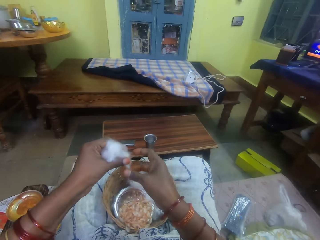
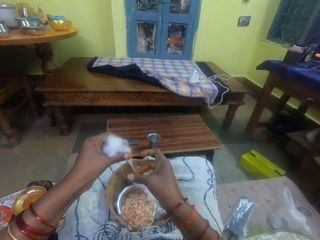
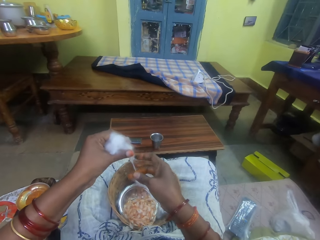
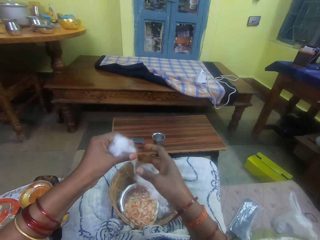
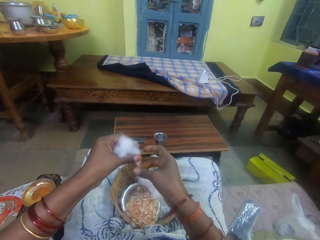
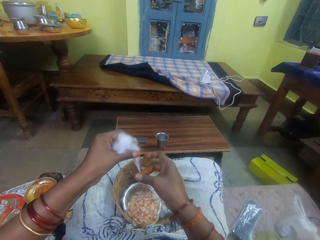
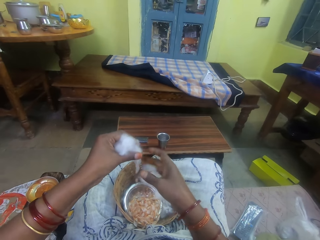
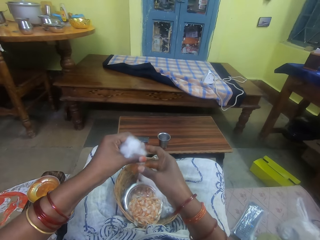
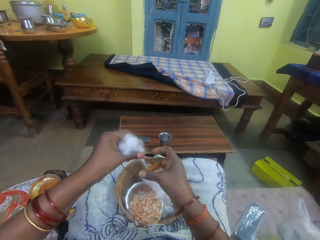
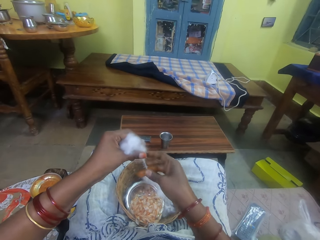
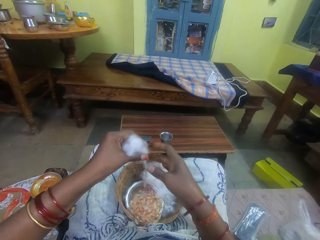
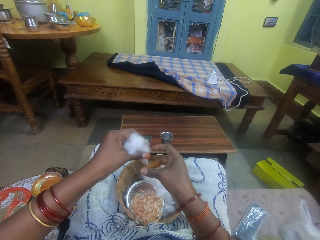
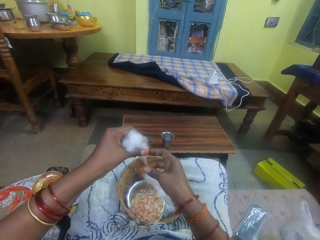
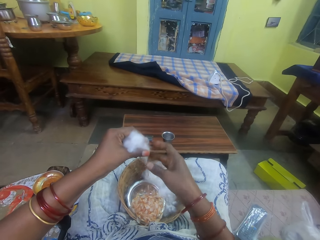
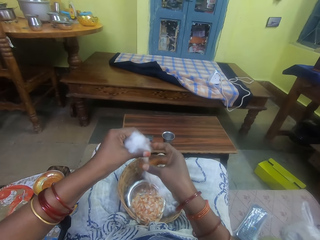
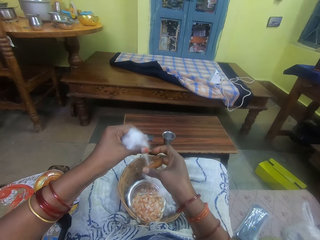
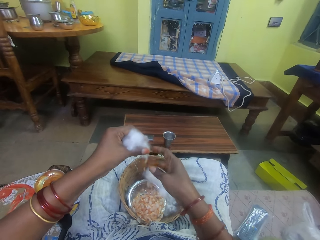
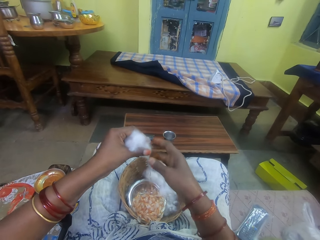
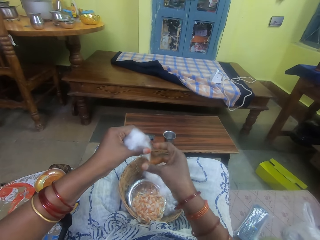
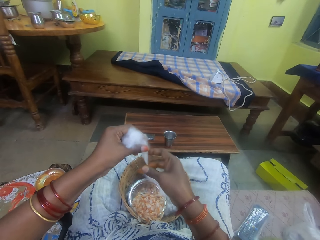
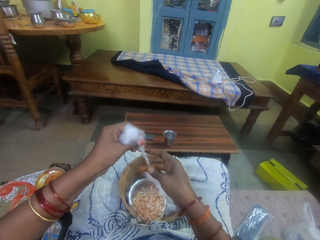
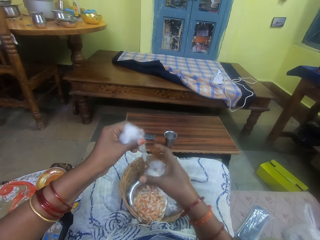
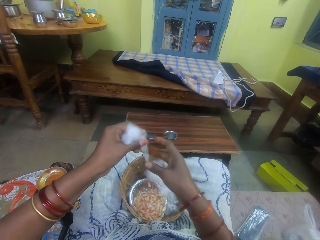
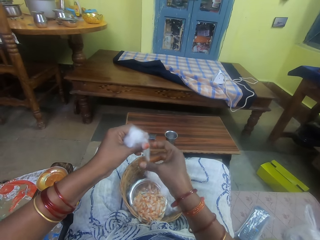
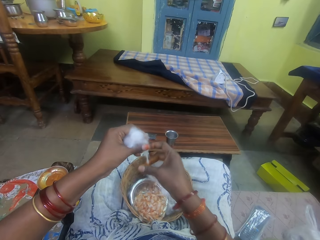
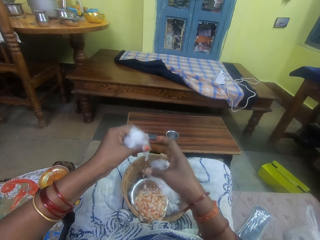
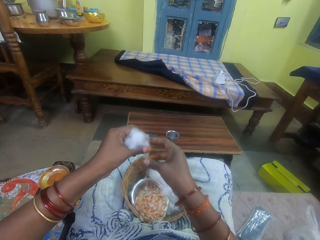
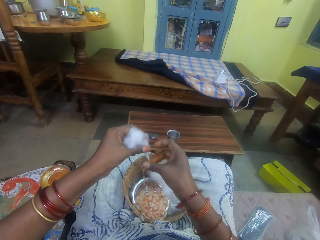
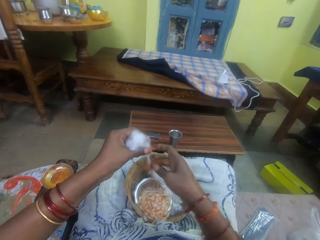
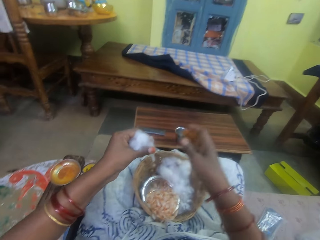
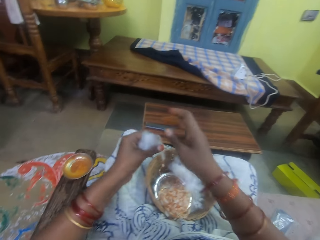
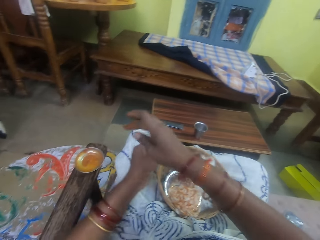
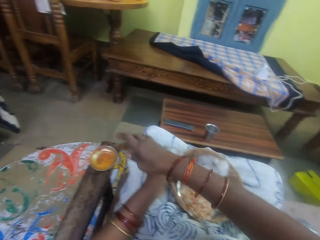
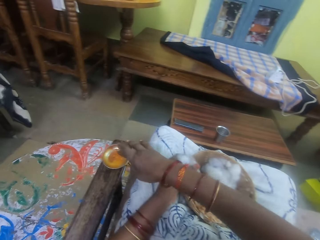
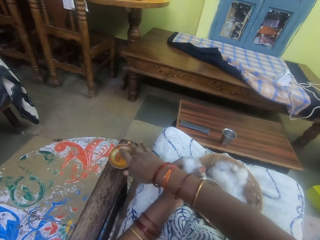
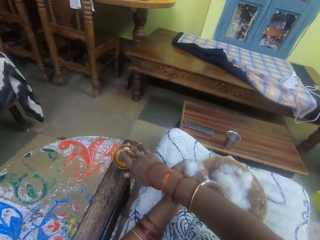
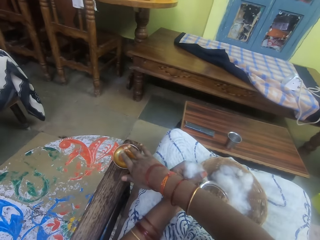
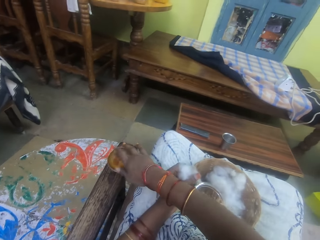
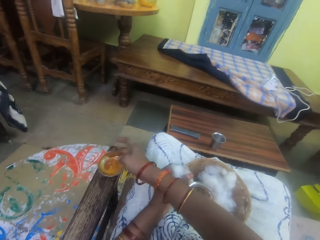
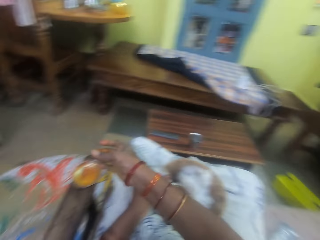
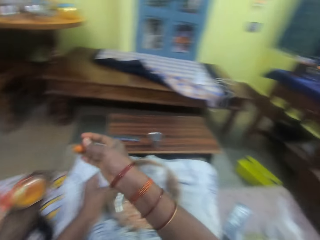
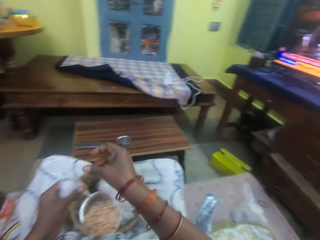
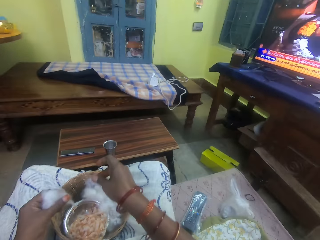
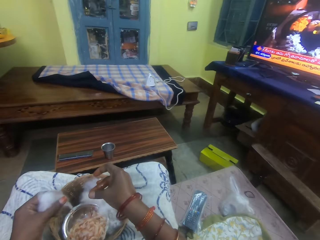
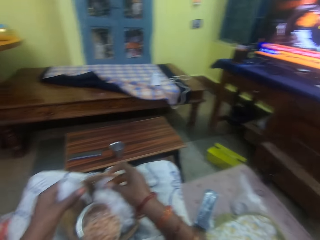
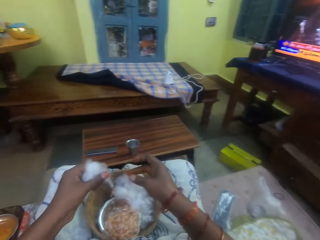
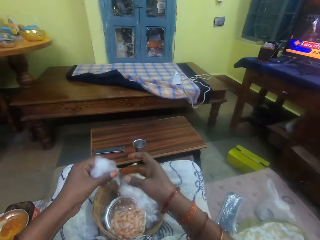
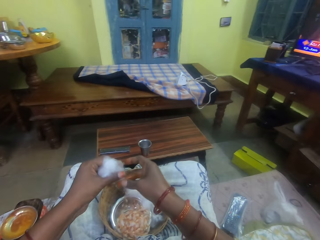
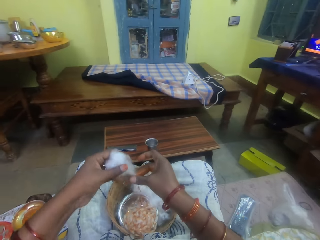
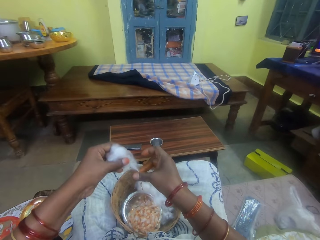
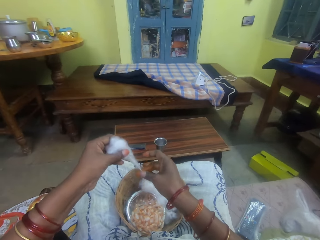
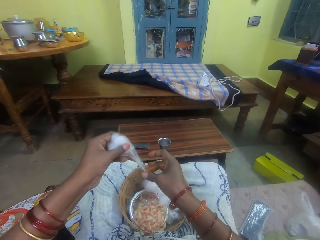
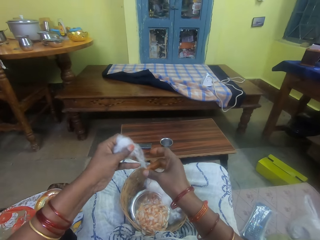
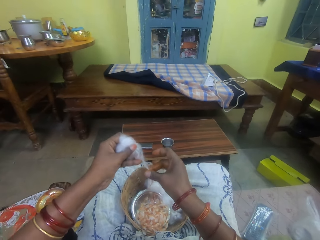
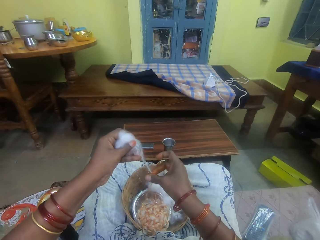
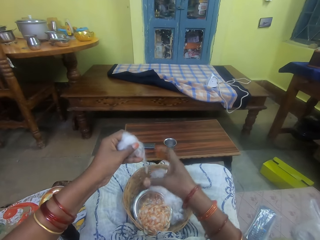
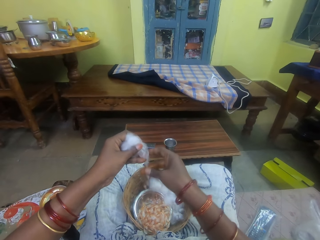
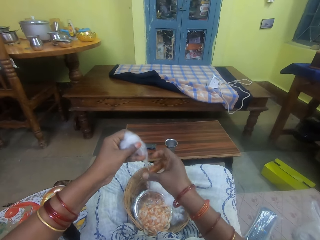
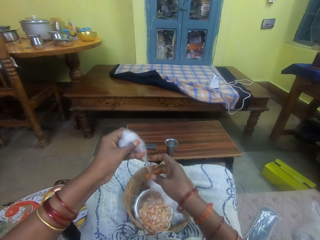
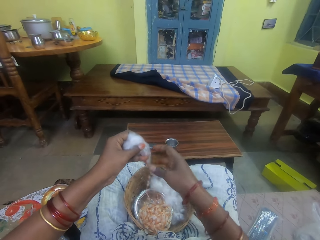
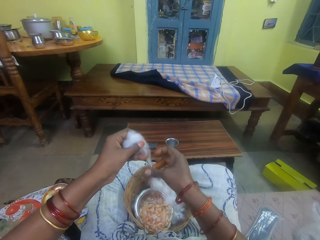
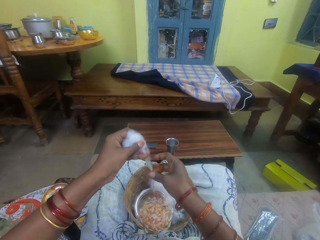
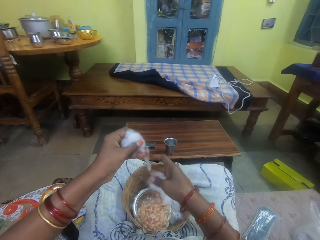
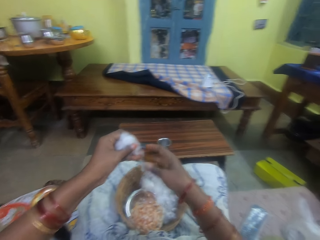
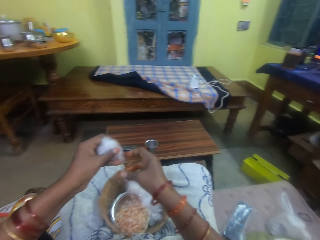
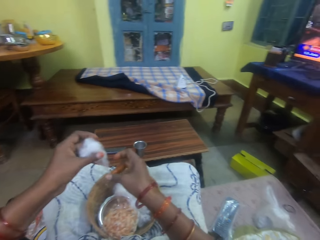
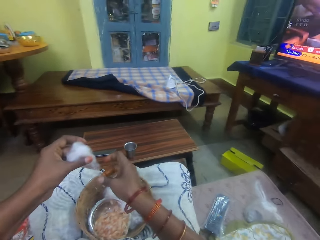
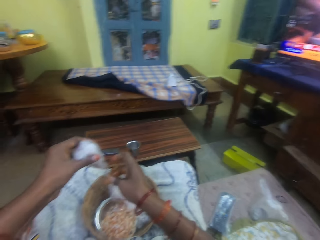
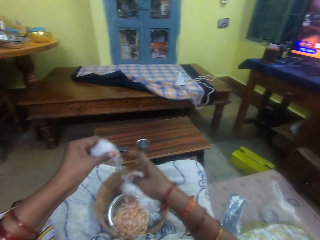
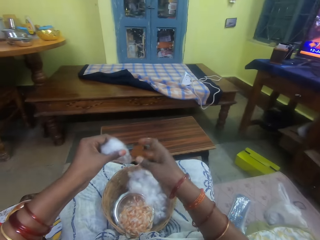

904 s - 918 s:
The camera wearer dips her right middle finger into the oil container on the chair arm. She smears the oil on her right middle finger with her right thumb. She twists the cotton wool in her left hand with her right fingers.

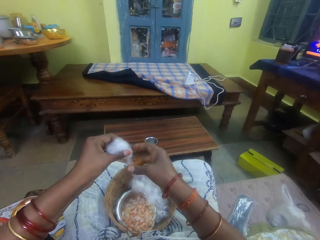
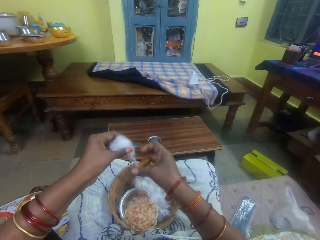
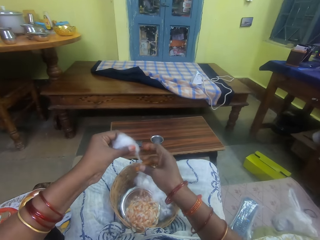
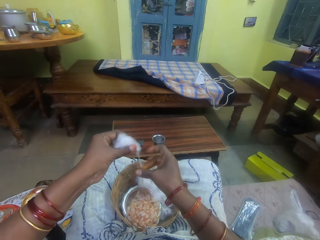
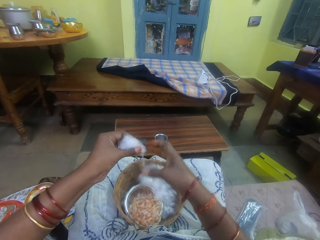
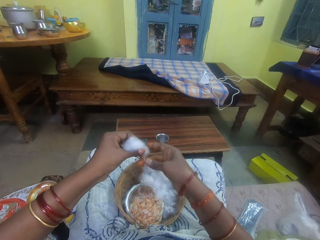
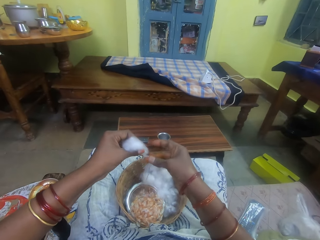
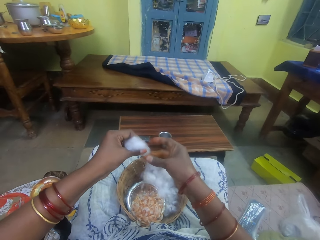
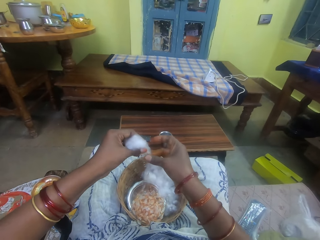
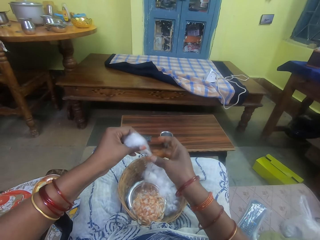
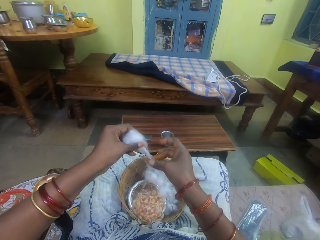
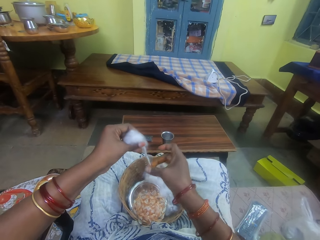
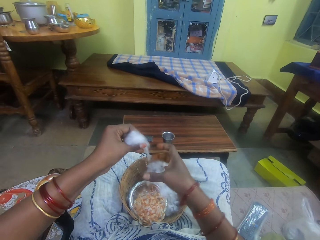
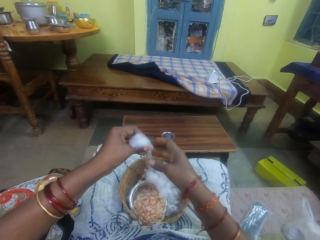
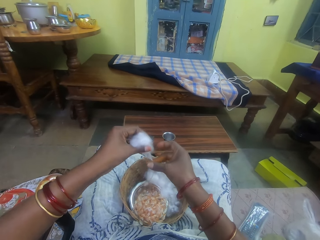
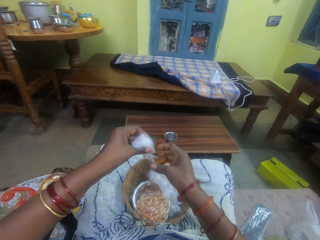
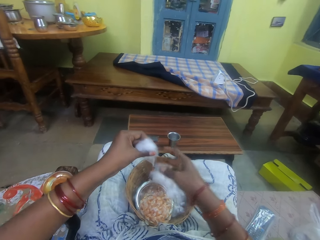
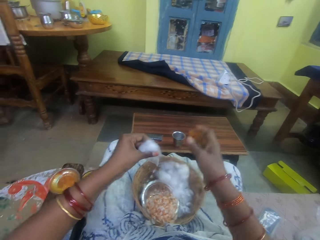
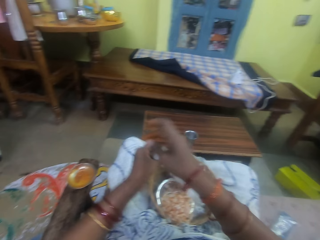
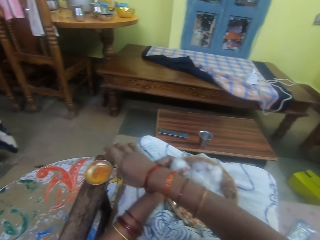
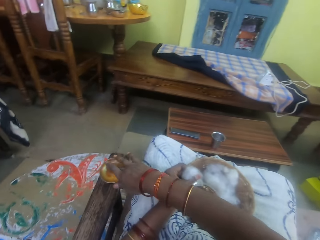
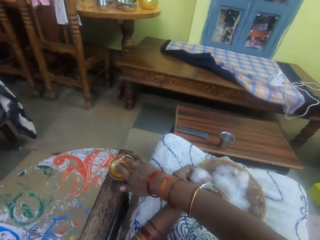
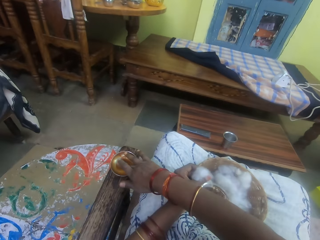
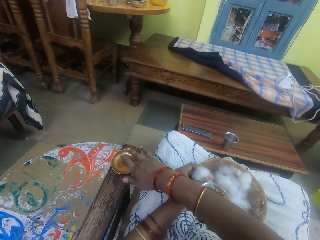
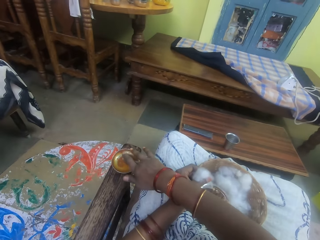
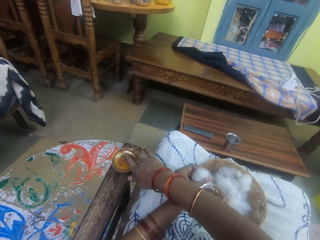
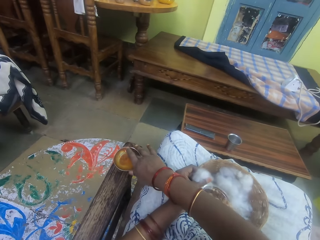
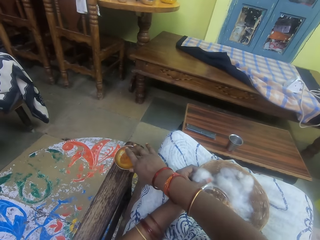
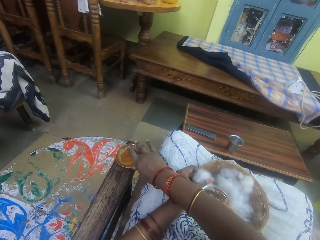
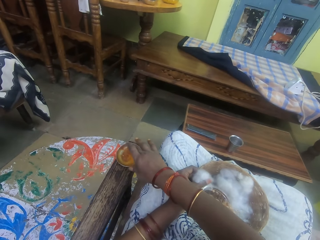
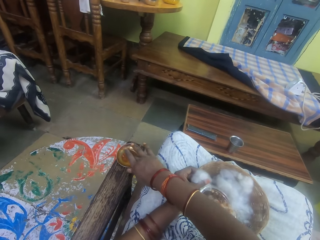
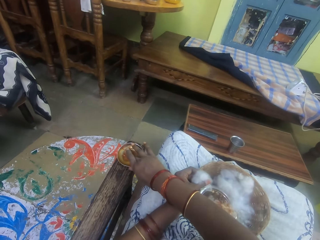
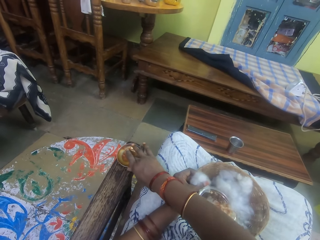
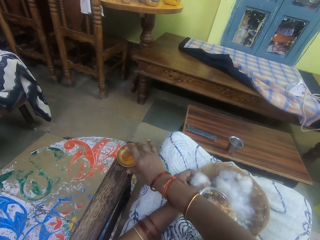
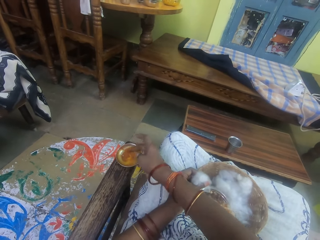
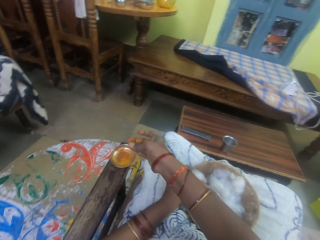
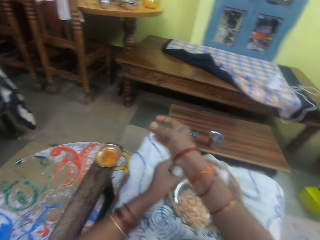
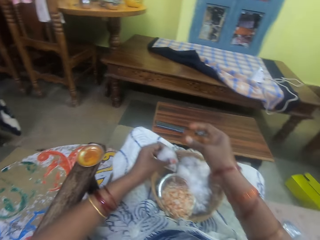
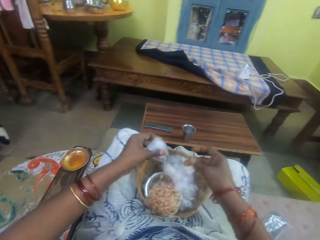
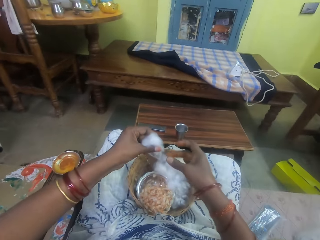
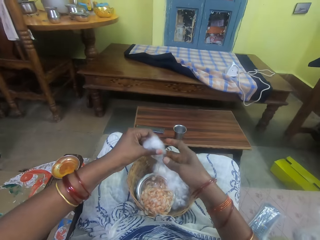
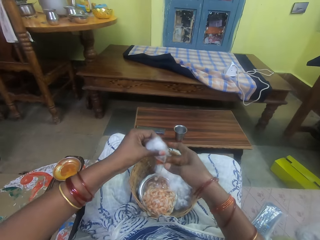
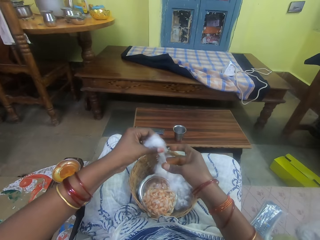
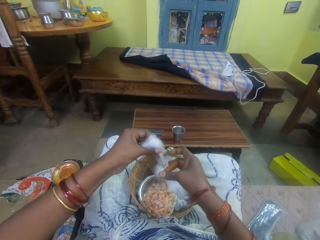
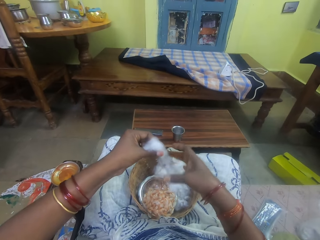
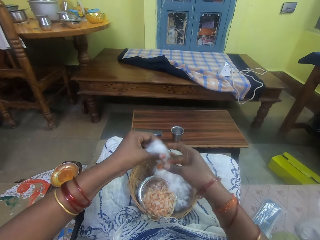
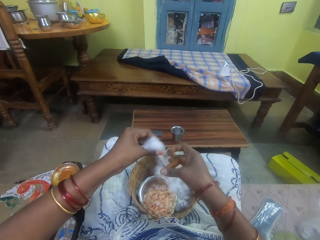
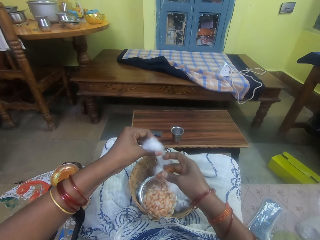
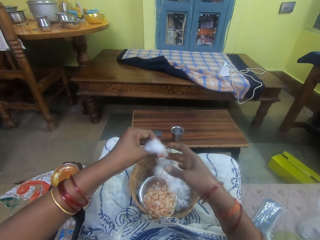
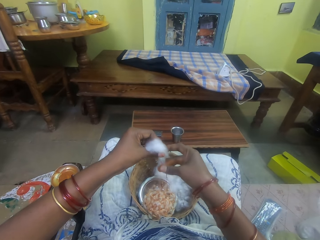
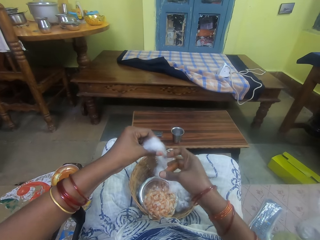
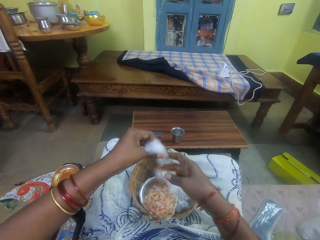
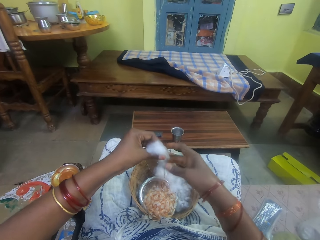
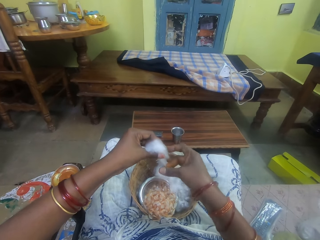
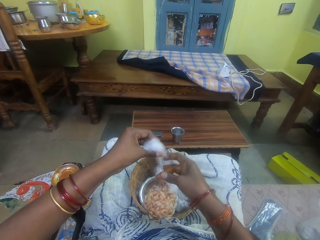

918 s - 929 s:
The camera wearer dips her right middle finger into the oil container on the chair arm. She smears the oil on her right middle finger with her right thumb. She twists the cotton wool in her left hand with her right fingers.
